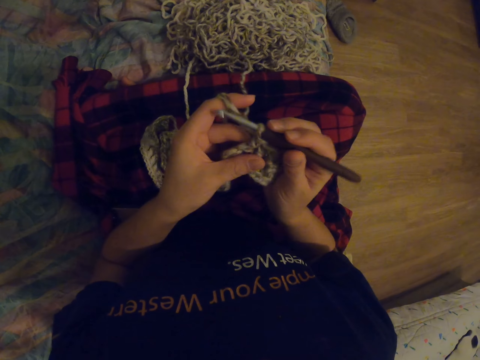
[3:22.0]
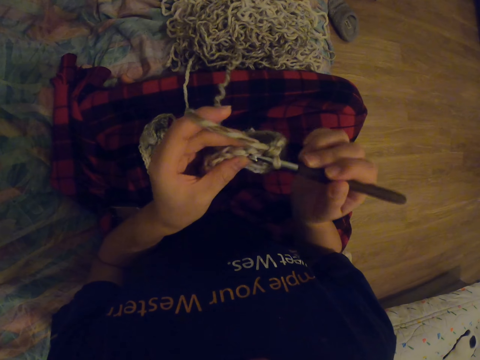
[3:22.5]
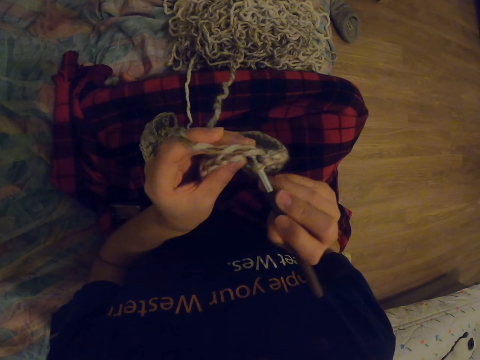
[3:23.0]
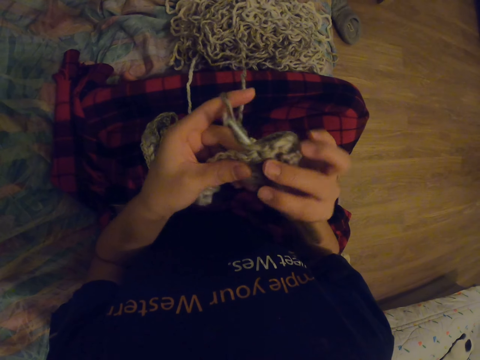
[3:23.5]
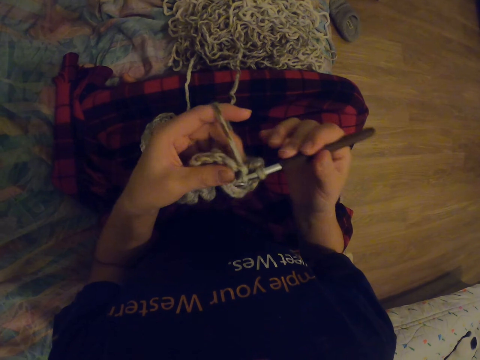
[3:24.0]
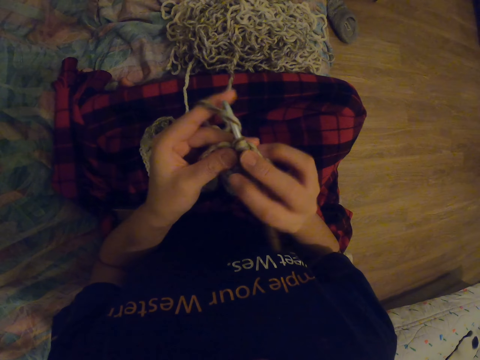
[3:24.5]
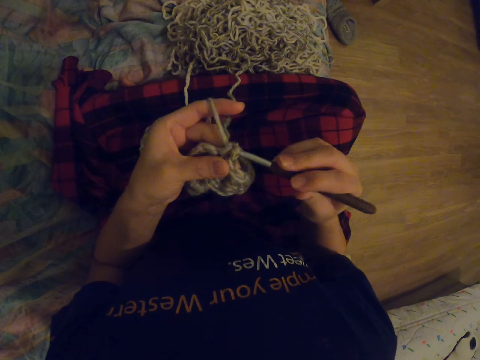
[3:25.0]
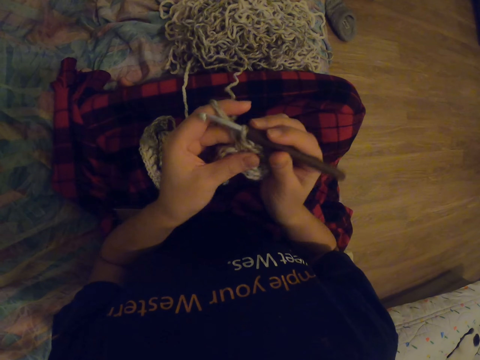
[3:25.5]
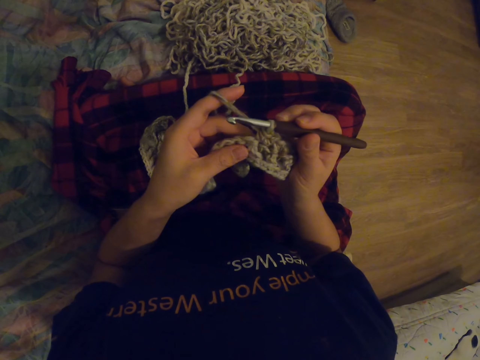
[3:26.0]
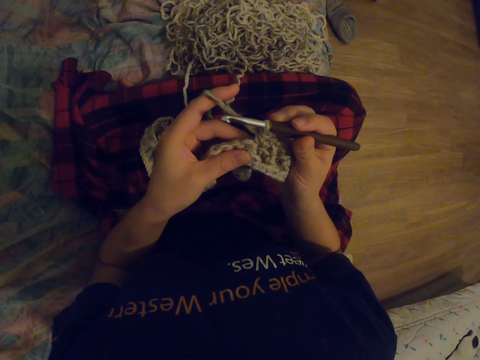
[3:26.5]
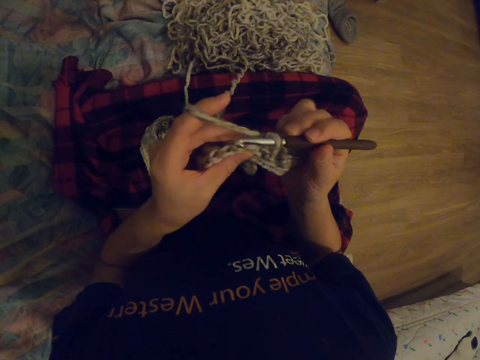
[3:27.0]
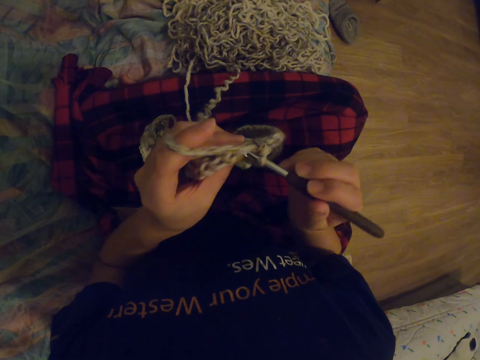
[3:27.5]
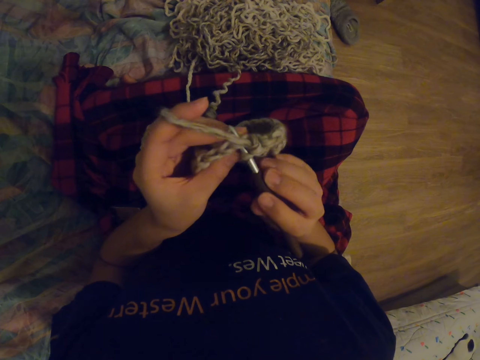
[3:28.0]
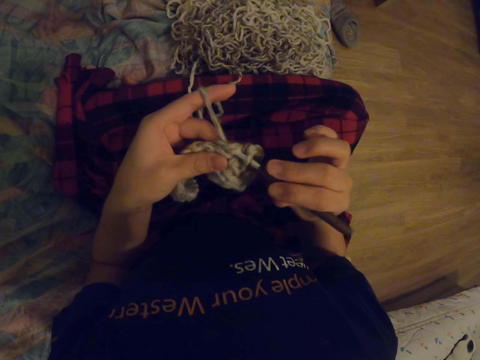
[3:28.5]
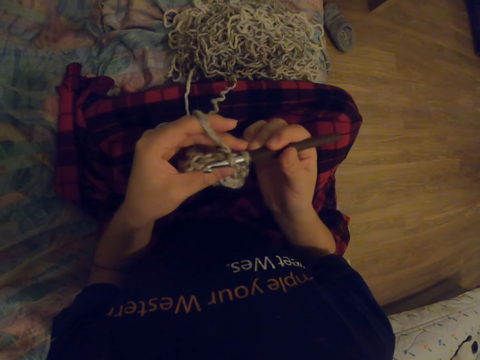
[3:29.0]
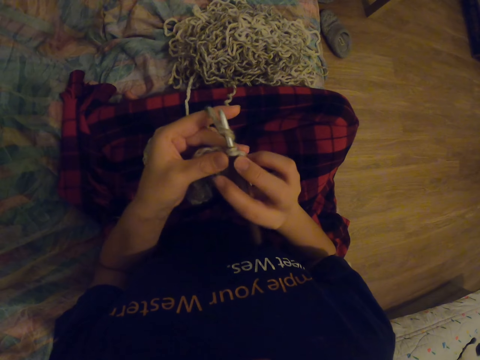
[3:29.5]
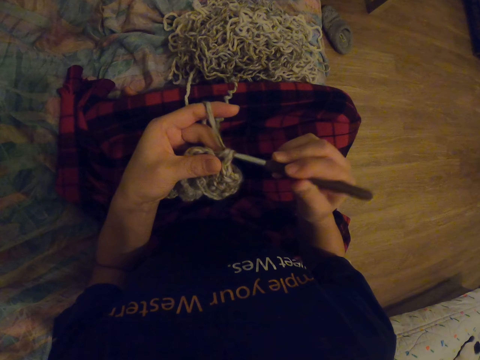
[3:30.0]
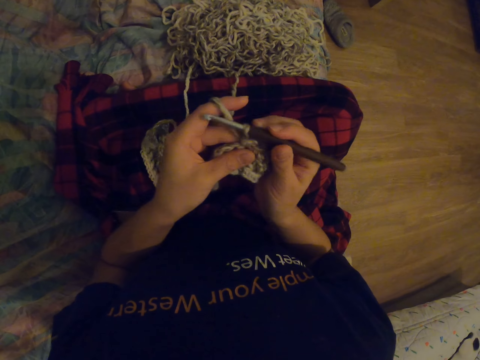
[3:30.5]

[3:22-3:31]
The camera wearer holds the fabric. They touch the fabric. They knit the fabric with the needle.

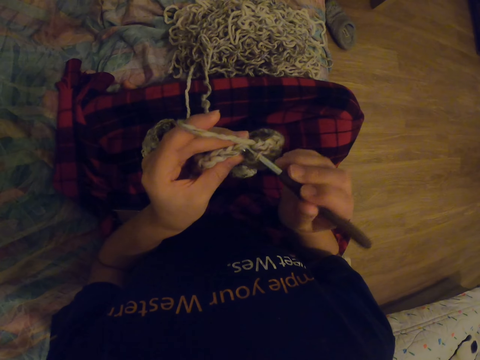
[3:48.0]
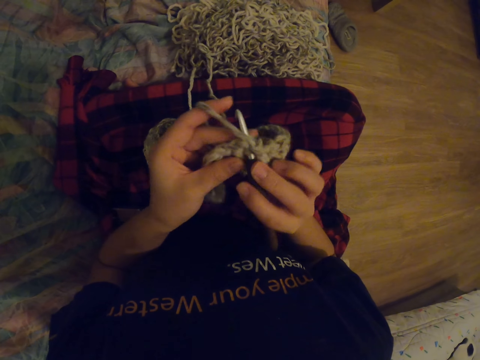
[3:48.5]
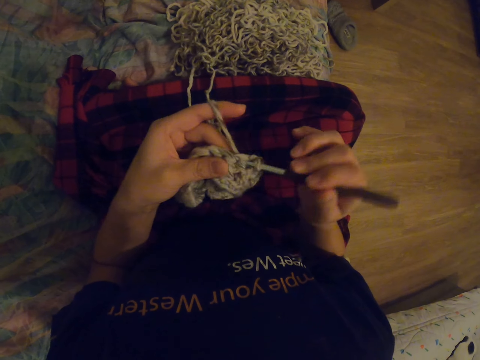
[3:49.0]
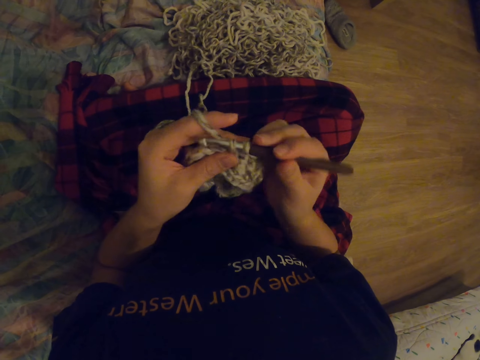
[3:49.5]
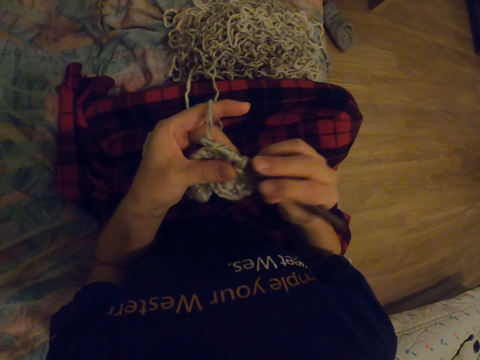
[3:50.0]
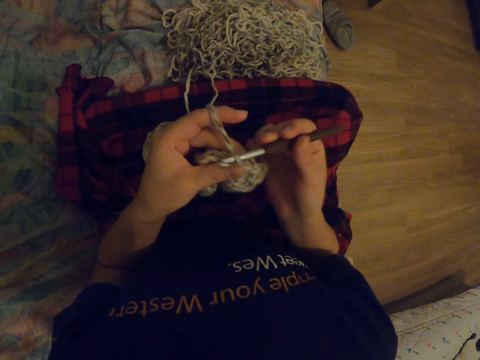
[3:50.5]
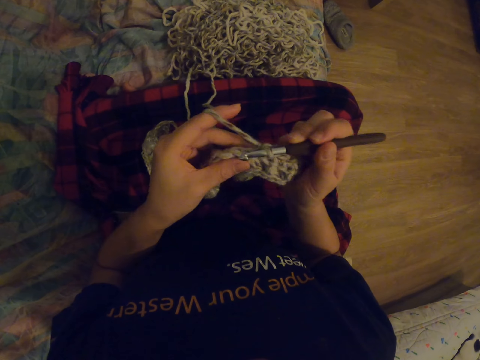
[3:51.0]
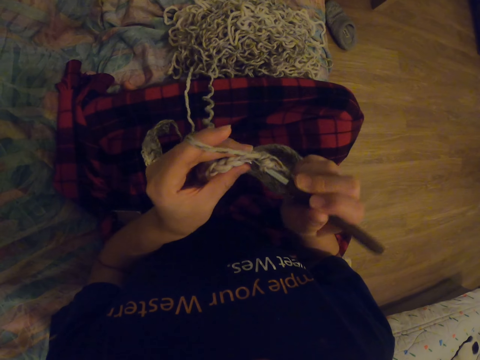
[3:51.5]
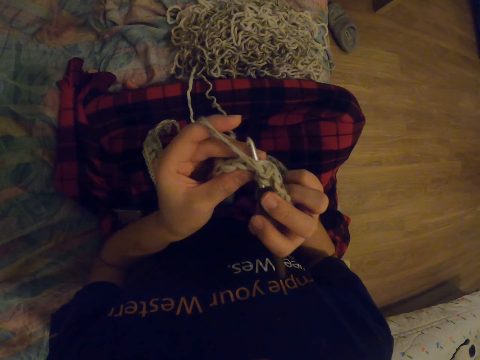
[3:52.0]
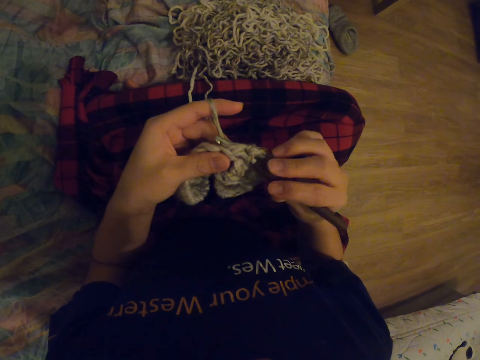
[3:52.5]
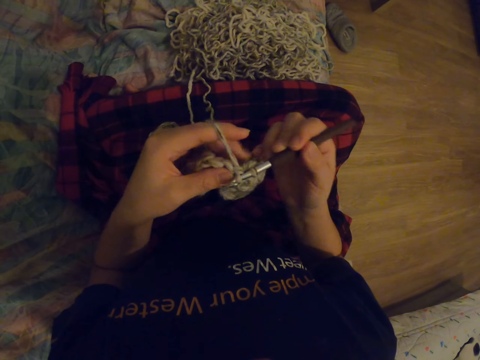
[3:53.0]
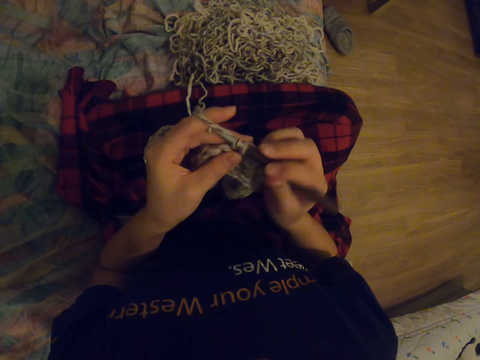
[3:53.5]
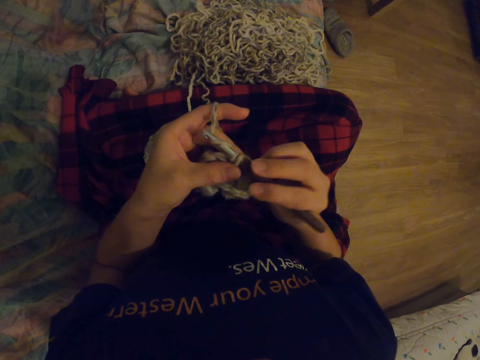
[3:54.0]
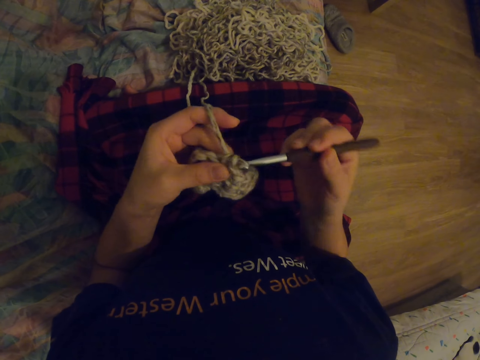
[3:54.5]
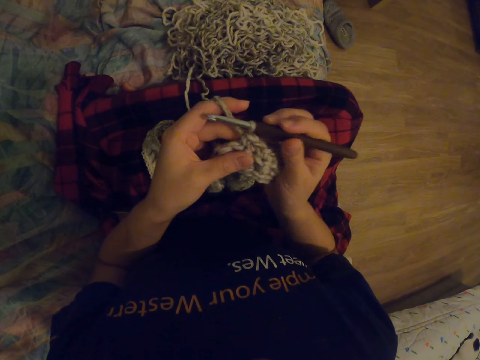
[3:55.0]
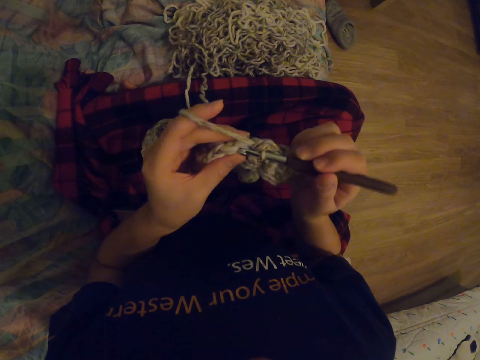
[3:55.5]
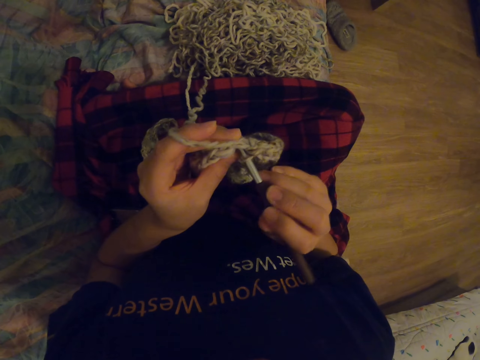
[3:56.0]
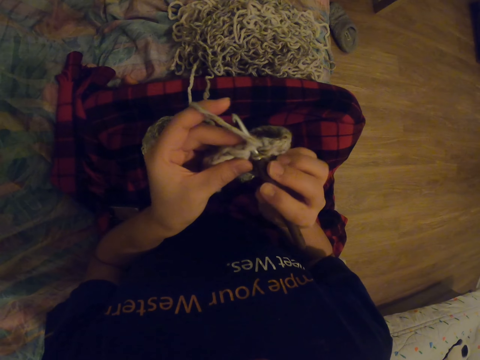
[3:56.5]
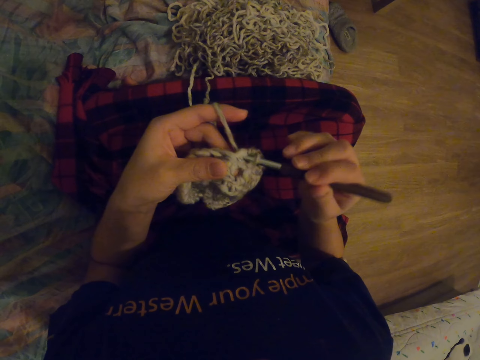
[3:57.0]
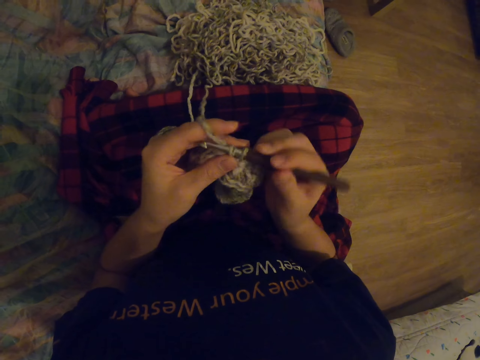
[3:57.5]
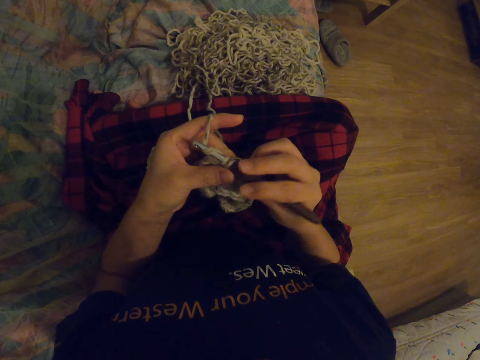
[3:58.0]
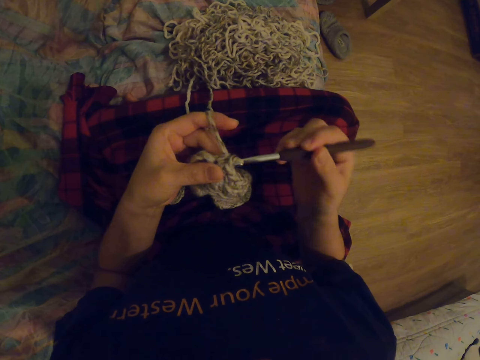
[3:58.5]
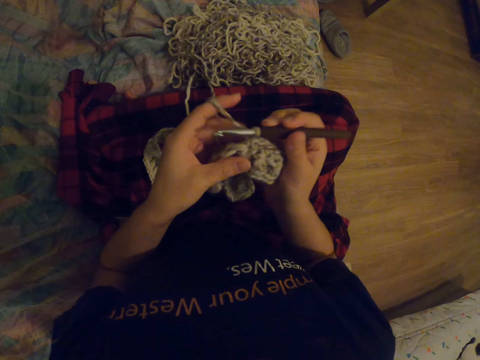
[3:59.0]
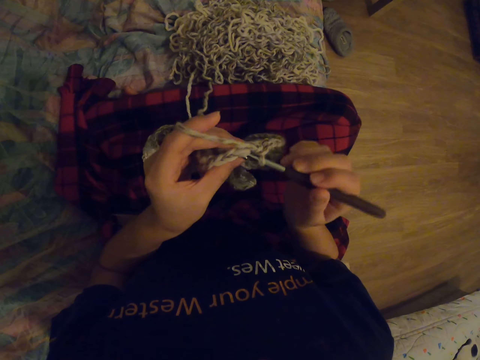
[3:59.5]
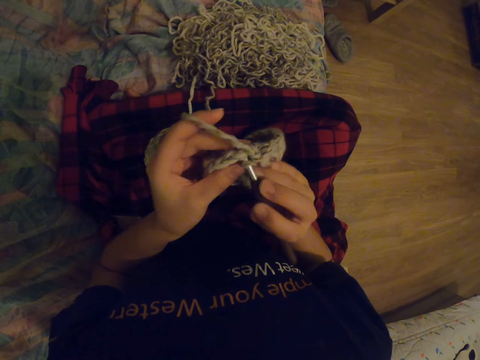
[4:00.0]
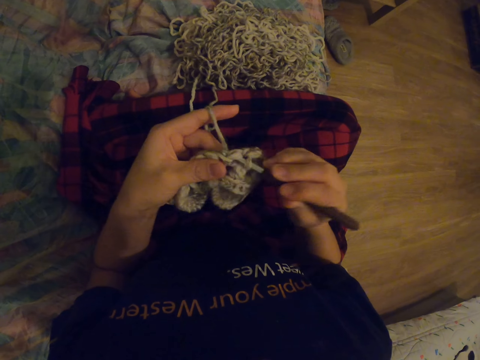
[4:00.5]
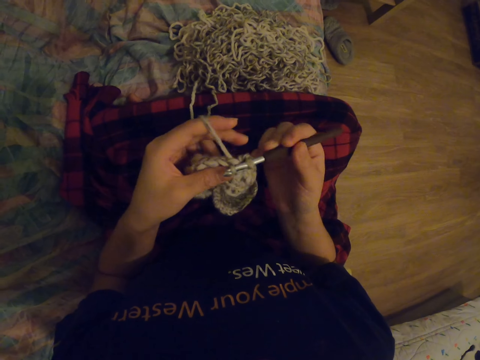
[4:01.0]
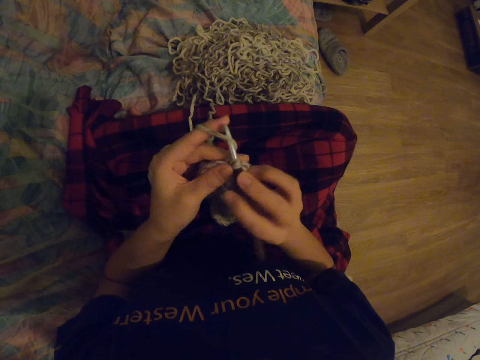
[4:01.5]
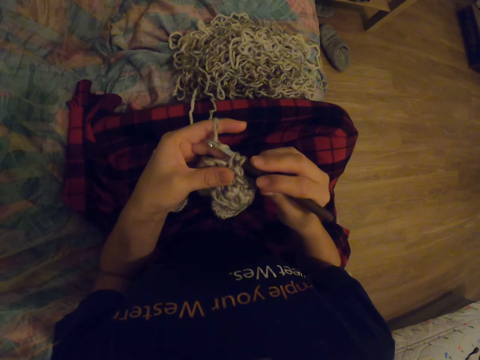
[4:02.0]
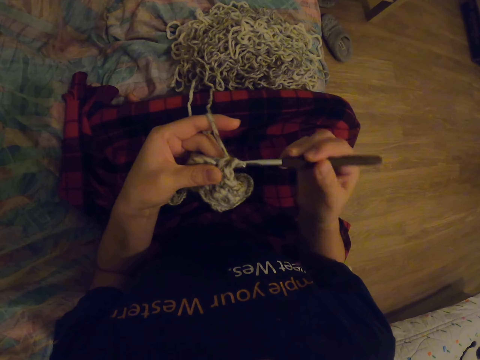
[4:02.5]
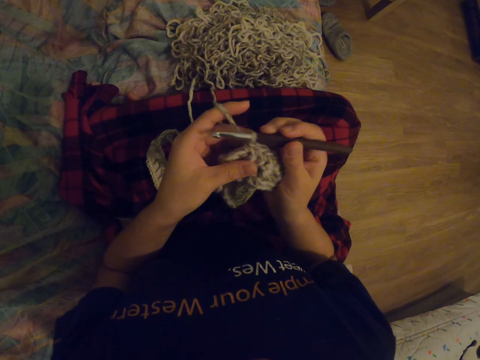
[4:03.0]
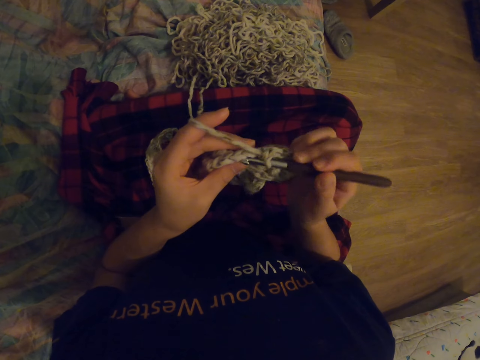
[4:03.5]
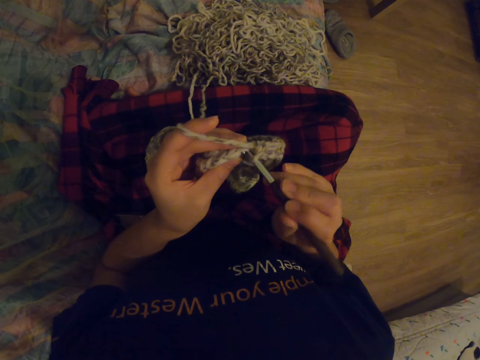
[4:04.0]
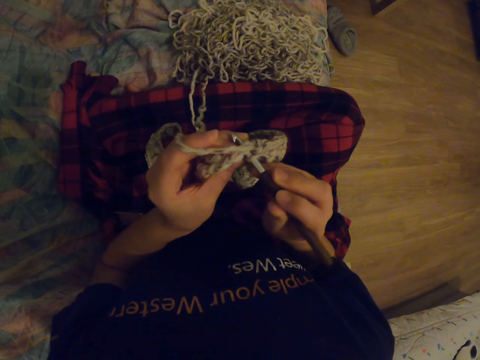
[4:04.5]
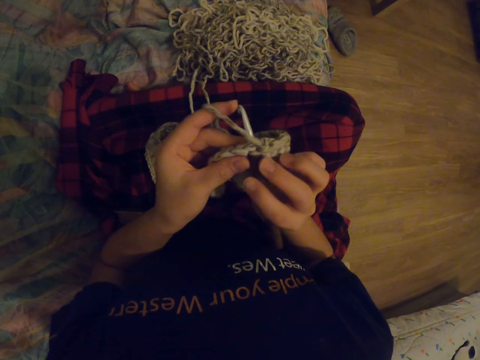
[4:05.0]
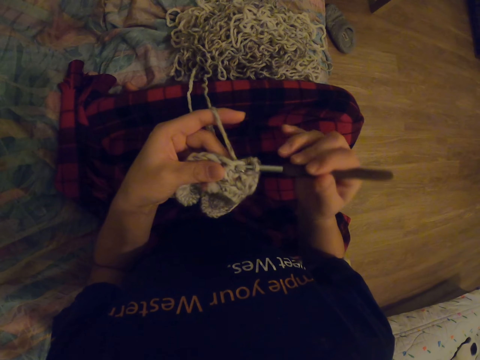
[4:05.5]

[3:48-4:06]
The camera wearer knits the fabric with the needle. They touch the fabric. They knit the fabric with the needle. They touch the fabric. They knit the fabric with the needle. They touch the fabric. They knit the fabric with the needle. They touch the fabric. They knit the fabric with the needle.
